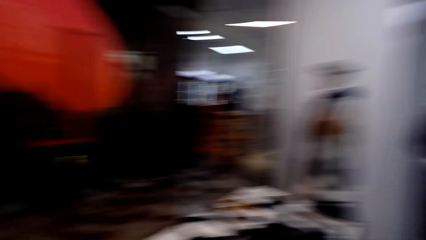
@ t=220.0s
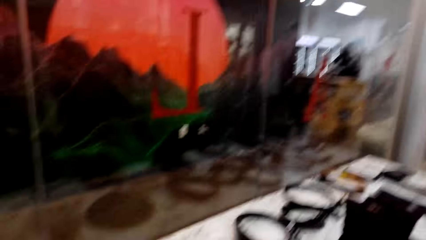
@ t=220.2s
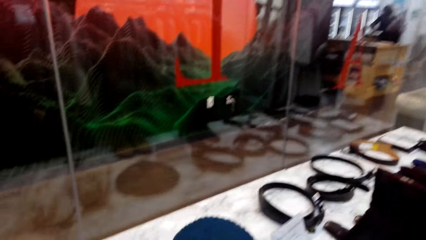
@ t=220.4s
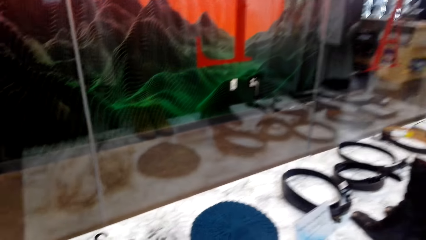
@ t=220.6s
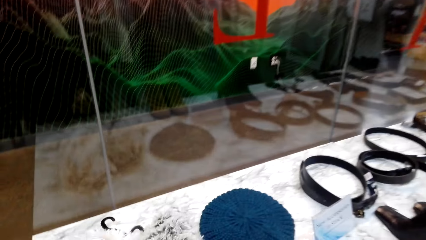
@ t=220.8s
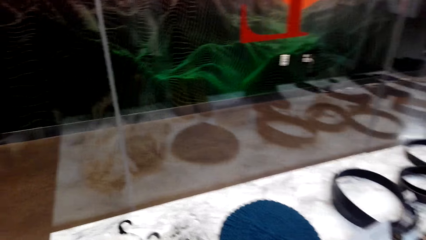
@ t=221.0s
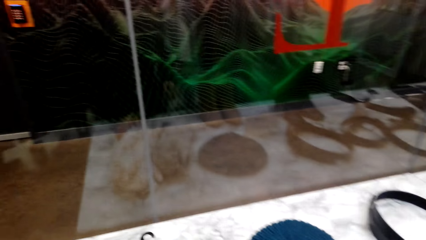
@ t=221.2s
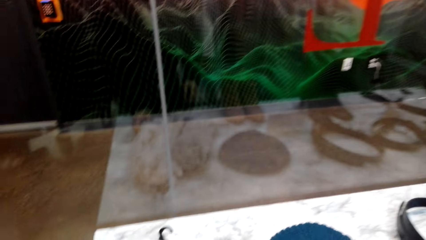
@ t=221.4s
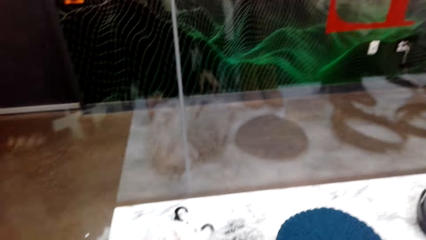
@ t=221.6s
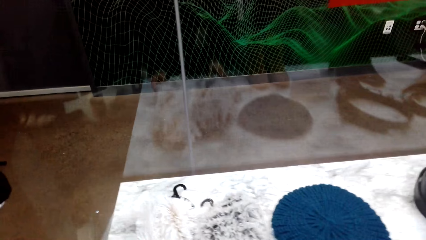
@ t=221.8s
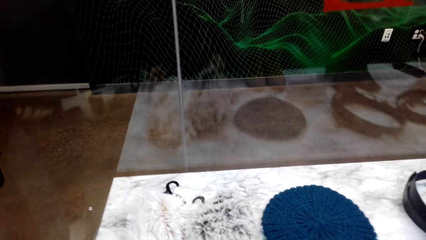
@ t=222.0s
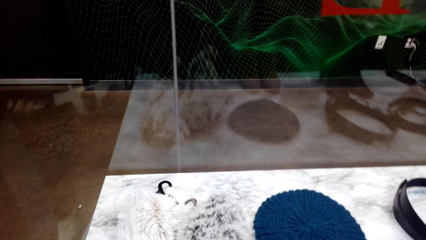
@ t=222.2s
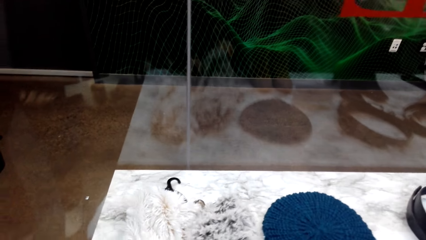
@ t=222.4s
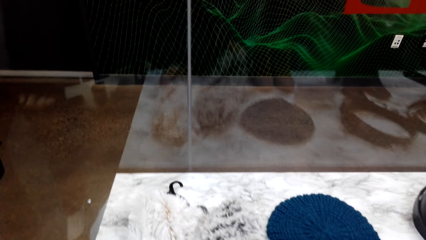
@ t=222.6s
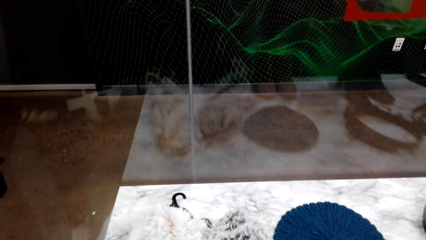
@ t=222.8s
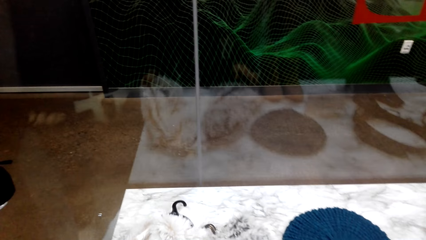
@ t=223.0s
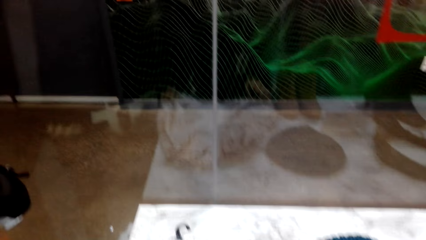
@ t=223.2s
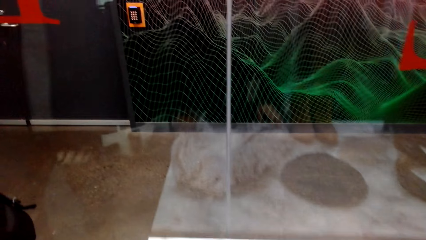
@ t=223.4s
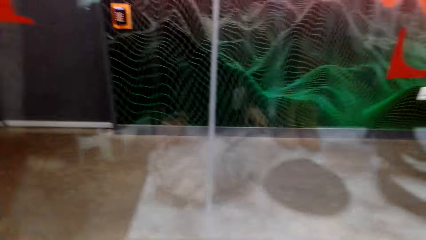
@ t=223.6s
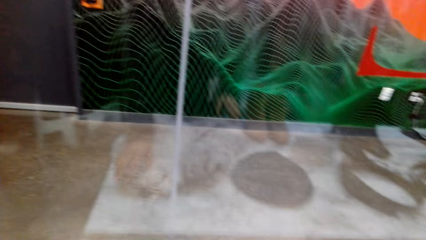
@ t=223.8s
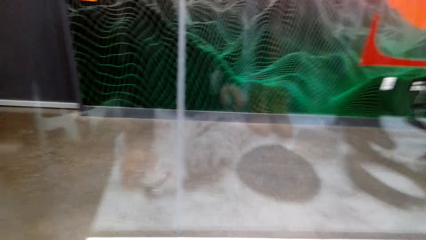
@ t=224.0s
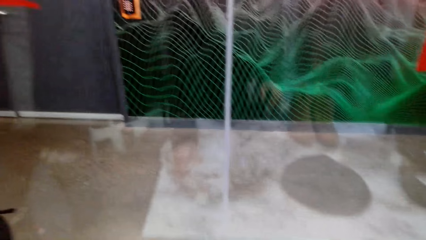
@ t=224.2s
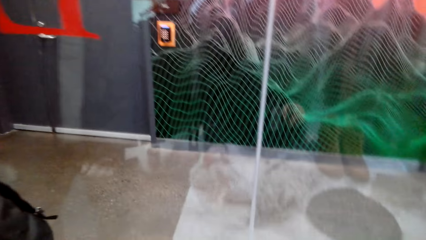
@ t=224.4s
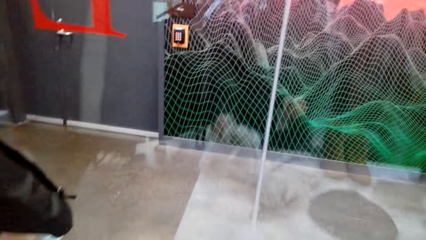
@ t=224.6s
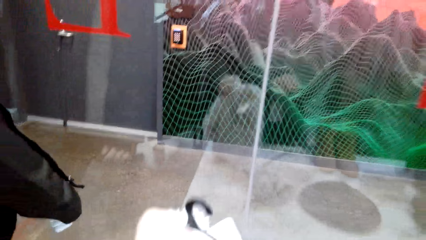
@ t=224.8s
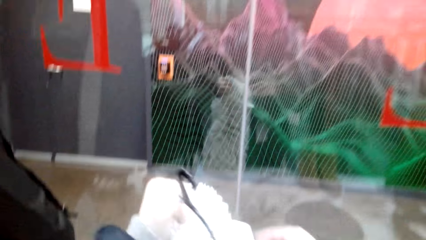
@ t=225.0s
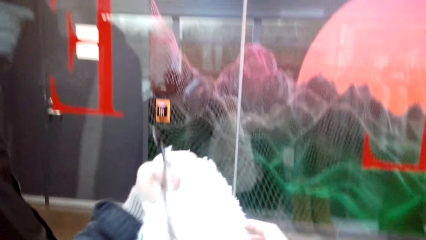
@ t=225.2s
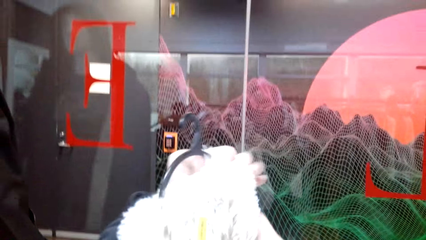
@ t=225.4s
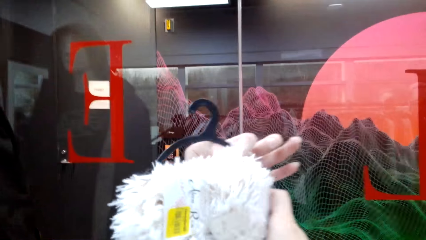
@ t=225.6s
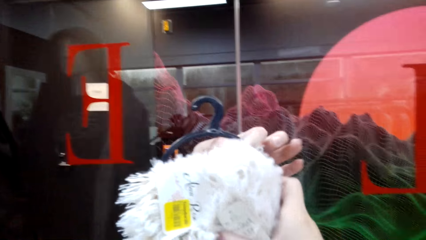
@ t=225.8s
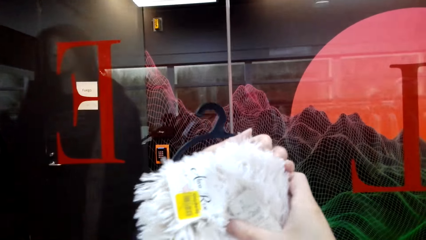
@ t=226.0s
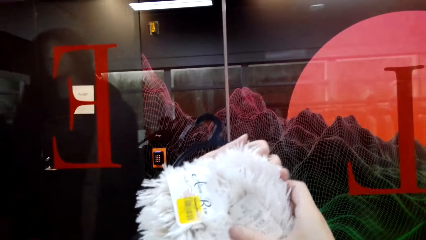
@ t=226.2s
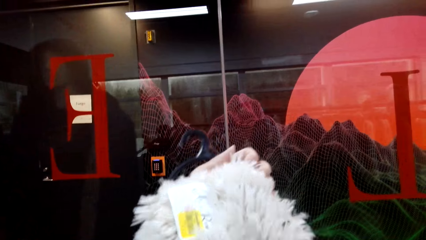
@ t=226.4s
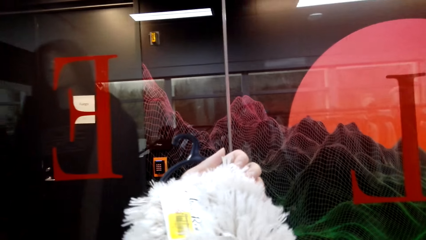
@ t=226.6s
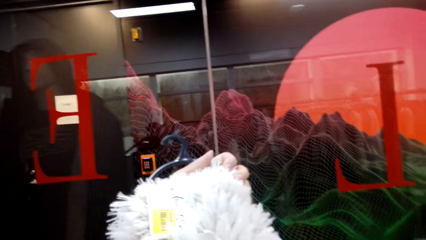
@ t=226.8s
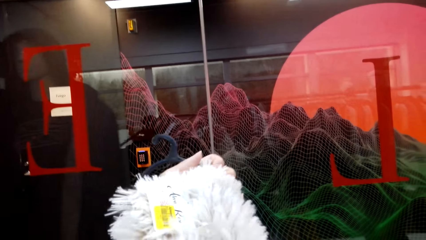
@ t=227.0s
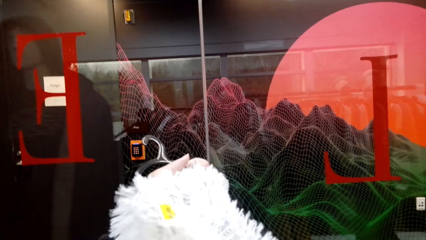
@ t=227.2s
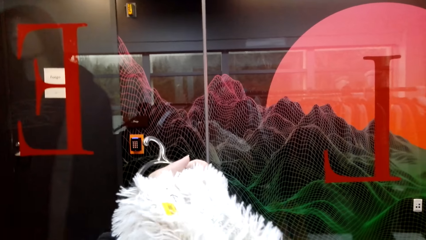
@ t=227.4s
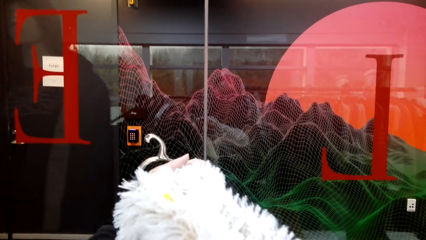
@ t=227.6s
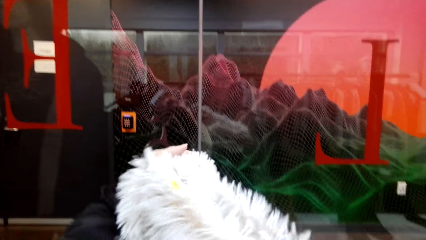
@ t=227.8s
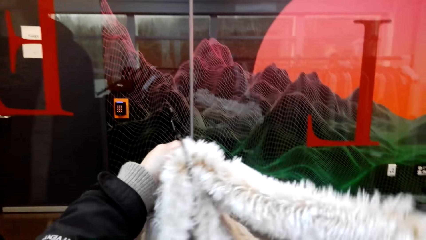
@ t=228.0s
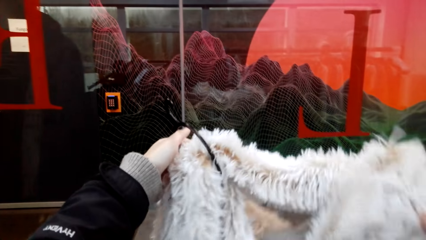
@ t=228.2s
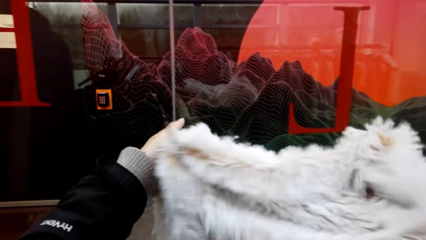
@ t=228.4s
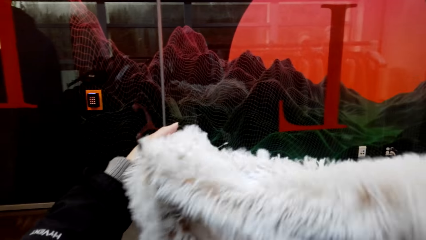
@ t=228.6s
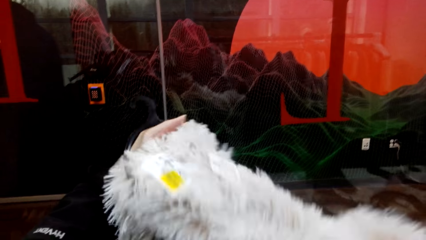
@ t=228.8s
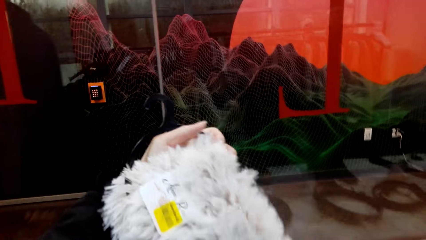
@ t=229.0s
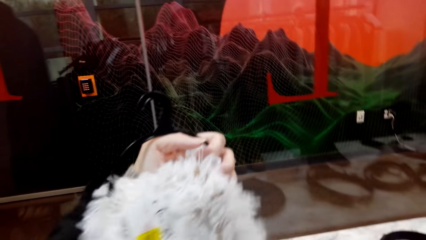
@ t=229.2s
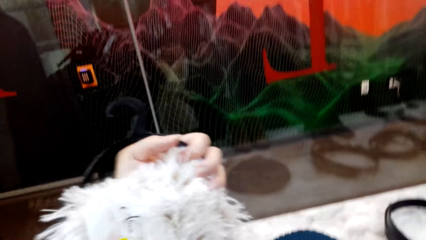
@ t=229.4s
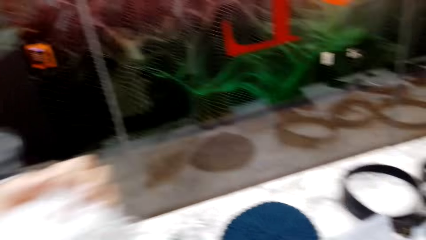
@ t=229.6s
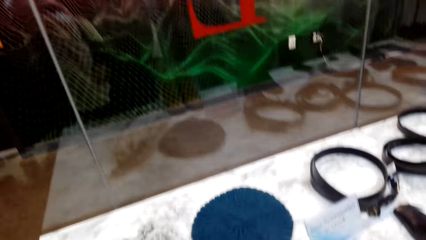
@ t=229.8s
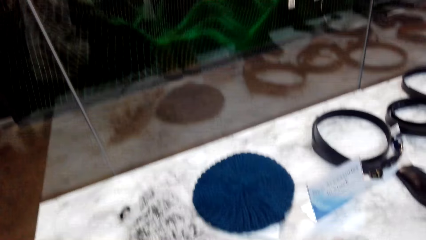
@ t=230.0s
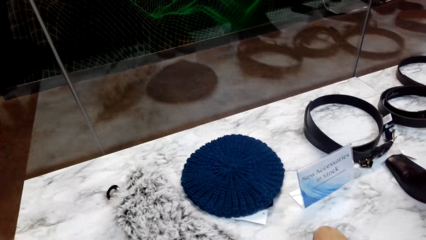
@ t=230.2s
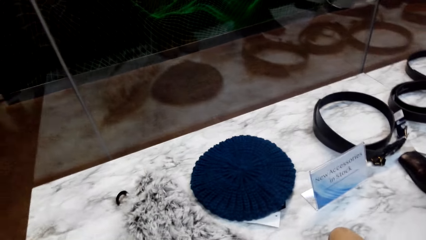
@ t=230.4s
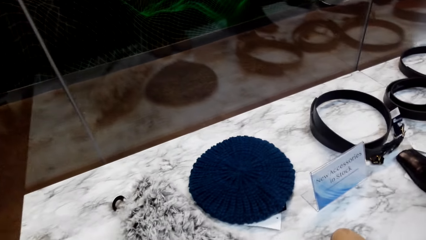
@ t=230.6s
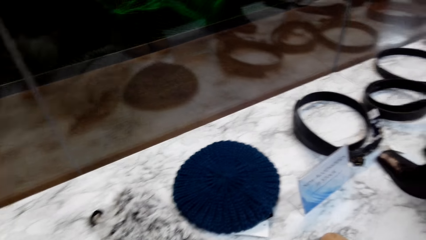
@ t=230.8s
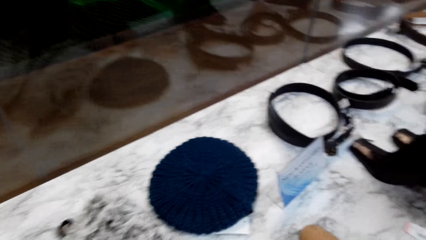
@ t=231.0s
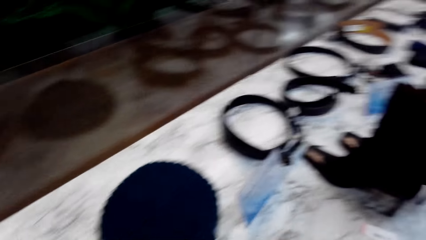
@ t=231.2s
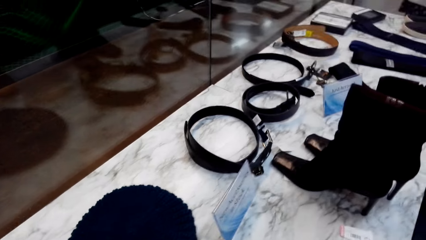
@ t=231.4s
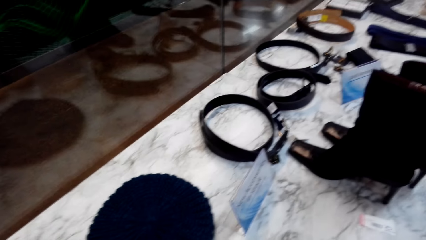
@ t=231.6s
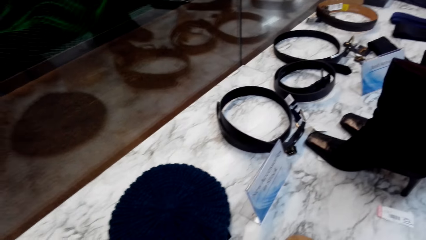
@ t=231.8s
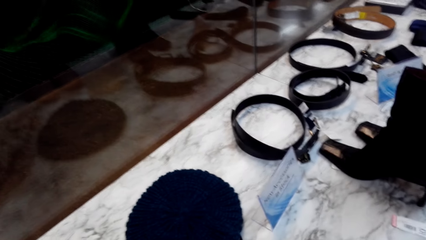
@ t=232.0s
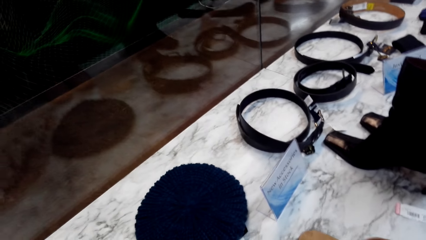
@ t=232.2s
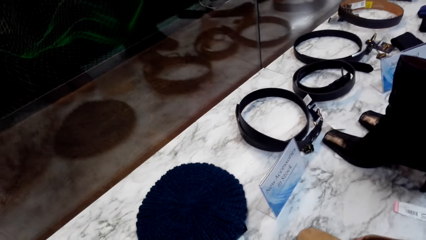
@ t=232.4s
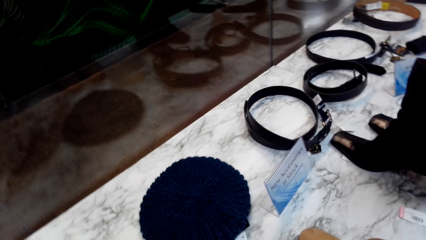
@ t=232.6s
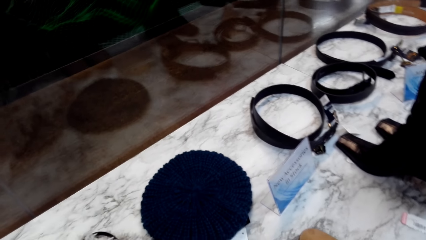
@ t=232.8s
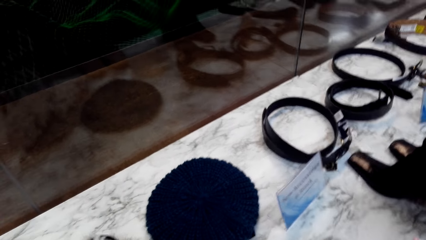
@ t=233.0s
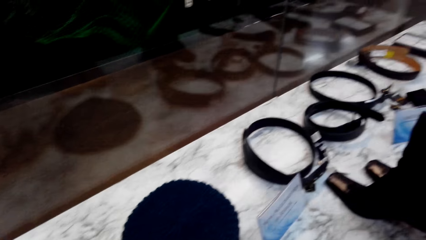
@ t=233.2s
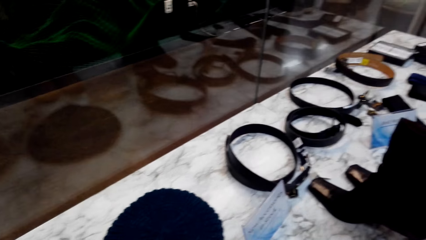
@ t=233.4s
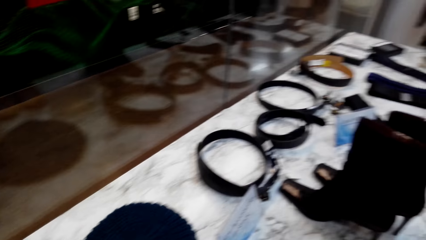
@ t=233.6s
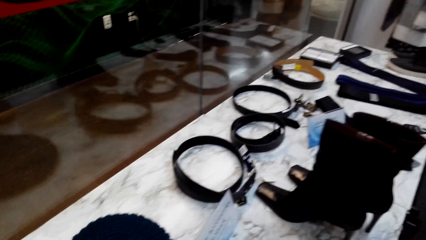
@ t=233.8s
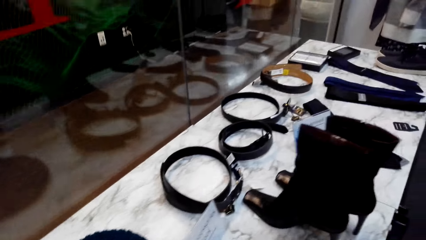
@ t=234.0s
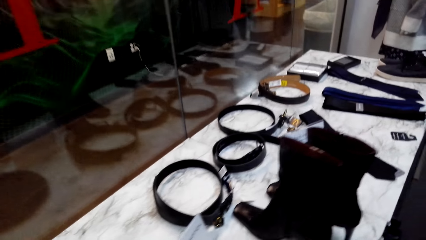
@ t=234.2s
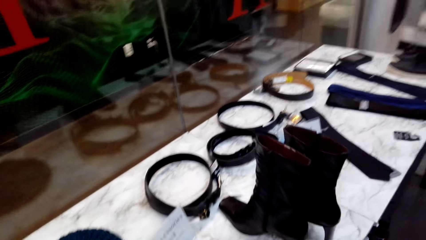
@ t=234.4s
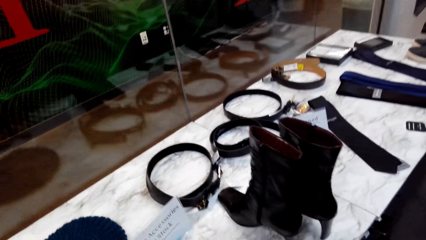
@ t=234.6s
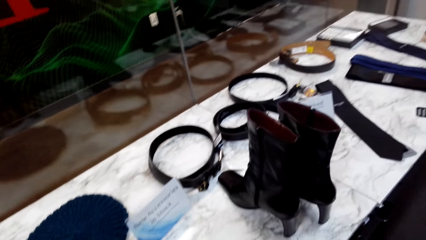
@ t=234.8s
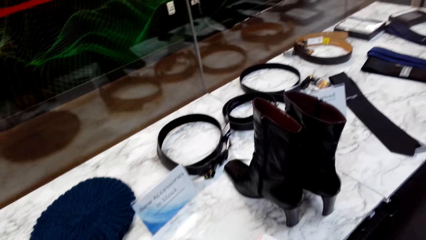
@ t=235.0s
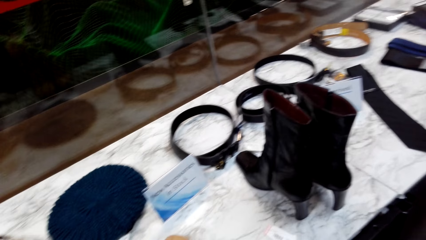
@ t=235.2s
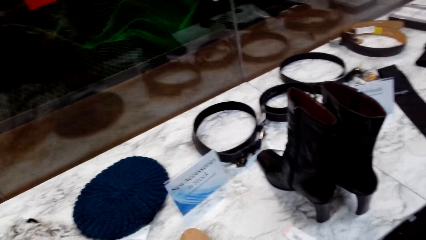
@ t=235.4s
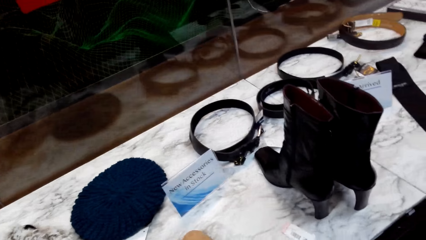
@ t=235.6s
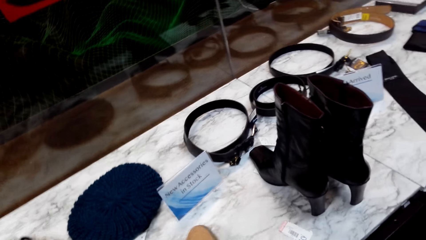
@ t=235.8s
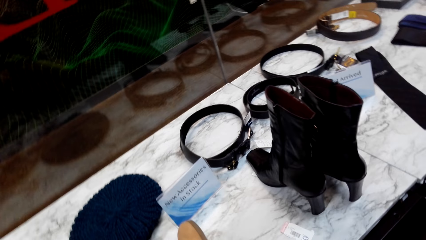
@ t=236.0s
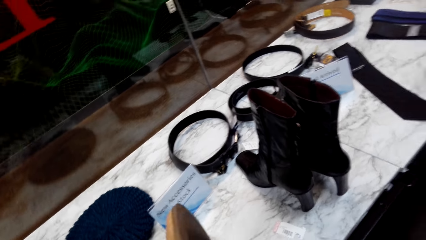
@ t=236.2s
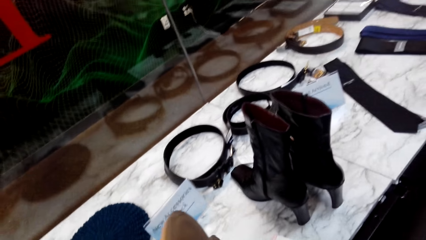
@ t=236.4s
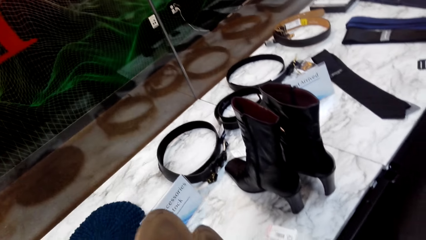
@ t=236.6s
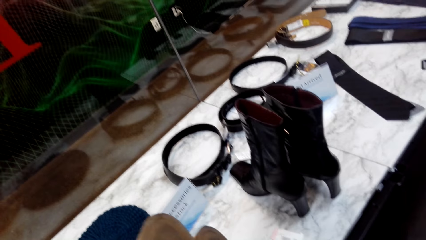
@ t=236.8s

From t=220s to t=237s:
The camera wearer converses with a person. They pick up a scarf. They look at the accessories on the table.
